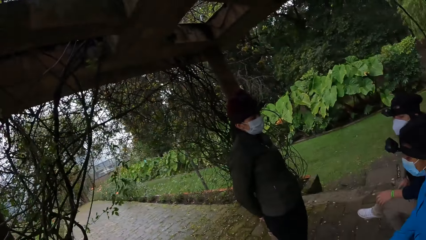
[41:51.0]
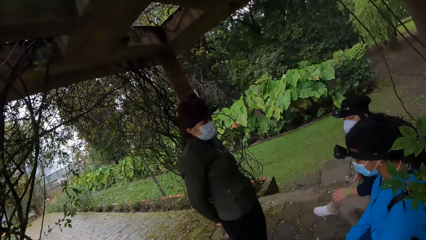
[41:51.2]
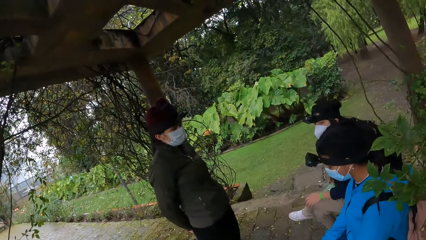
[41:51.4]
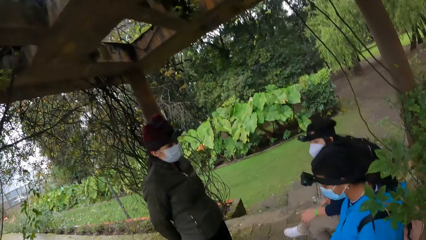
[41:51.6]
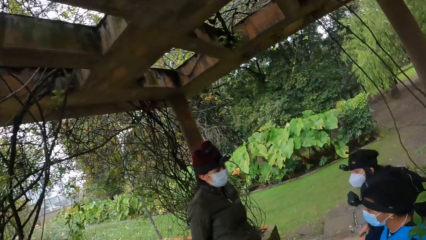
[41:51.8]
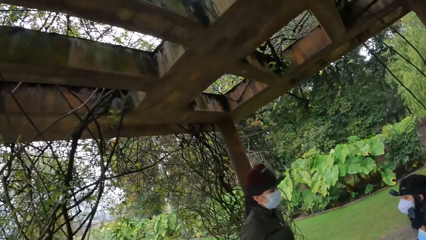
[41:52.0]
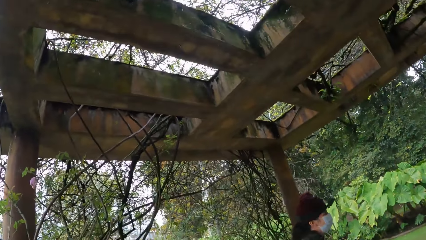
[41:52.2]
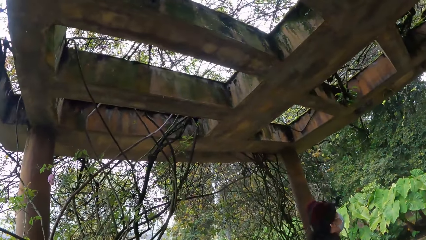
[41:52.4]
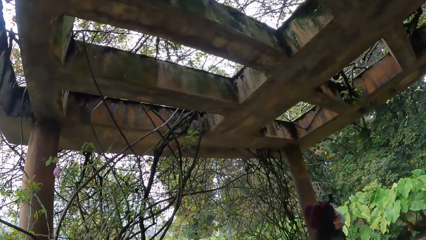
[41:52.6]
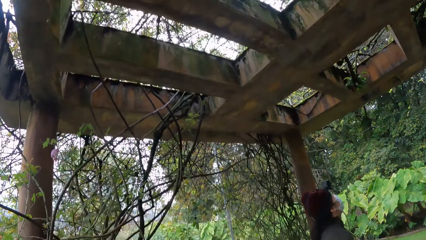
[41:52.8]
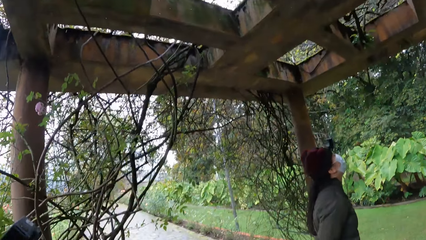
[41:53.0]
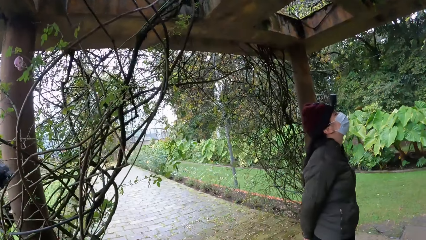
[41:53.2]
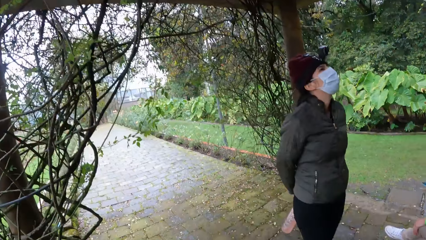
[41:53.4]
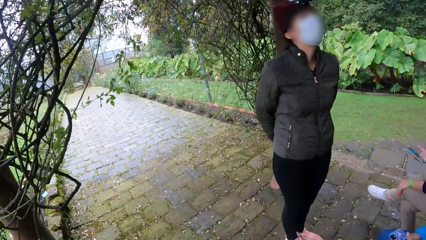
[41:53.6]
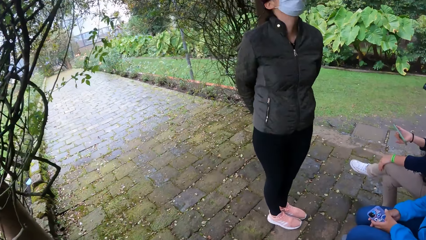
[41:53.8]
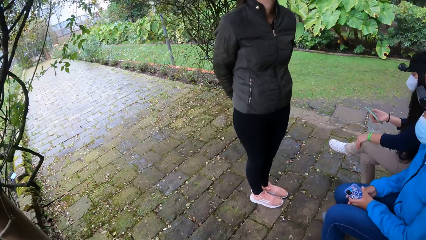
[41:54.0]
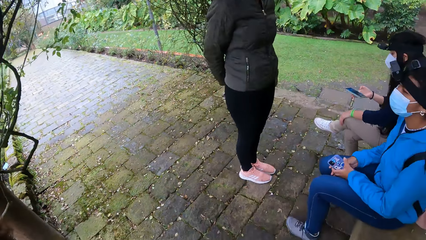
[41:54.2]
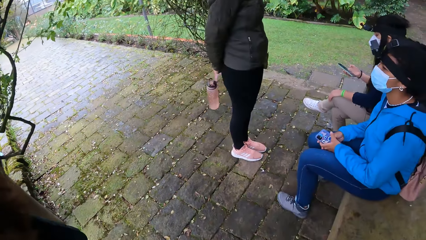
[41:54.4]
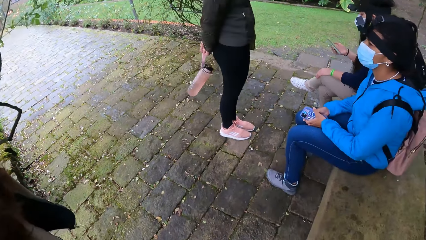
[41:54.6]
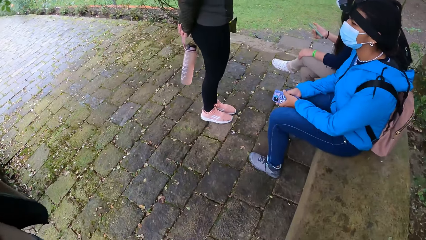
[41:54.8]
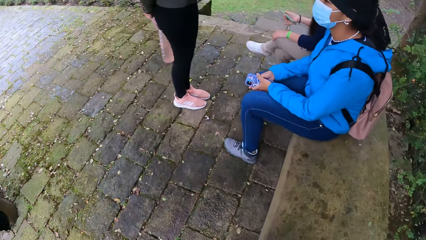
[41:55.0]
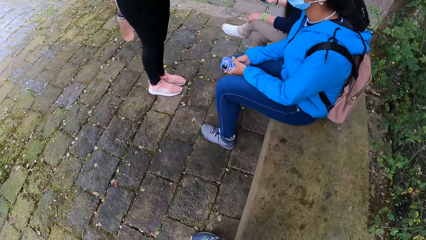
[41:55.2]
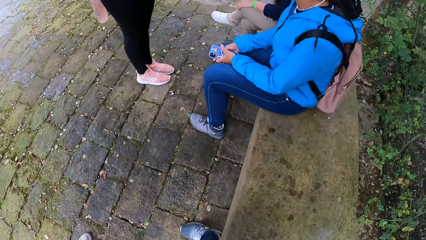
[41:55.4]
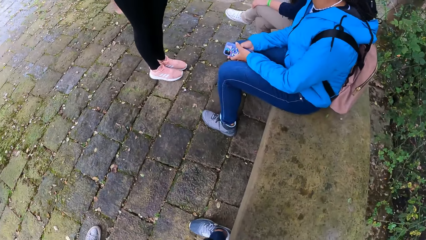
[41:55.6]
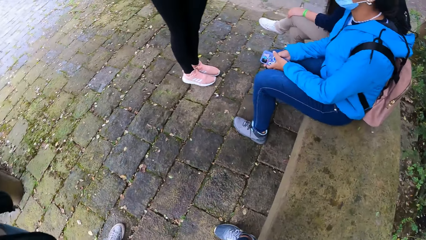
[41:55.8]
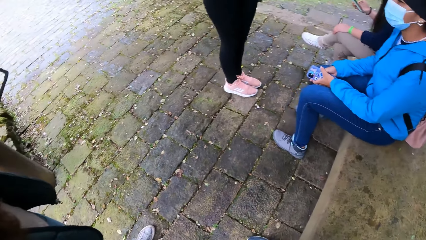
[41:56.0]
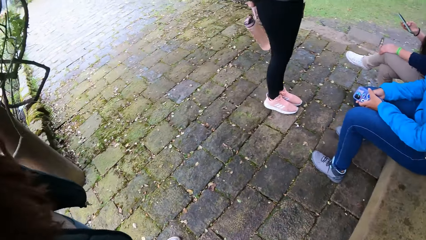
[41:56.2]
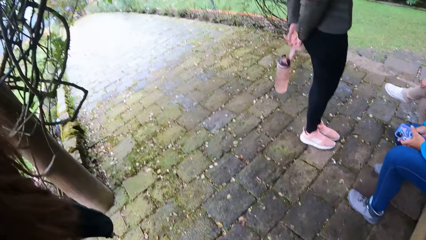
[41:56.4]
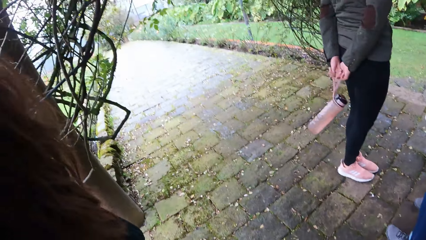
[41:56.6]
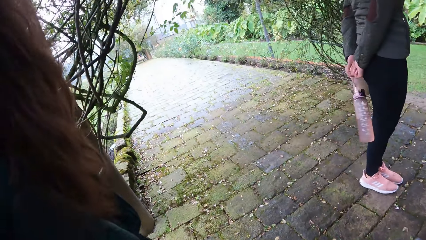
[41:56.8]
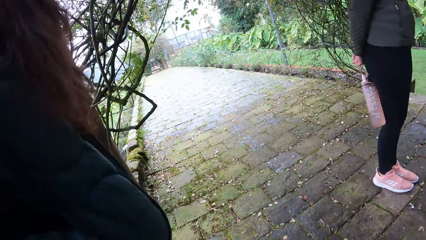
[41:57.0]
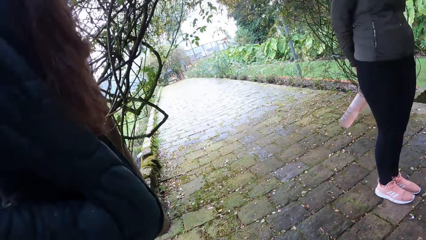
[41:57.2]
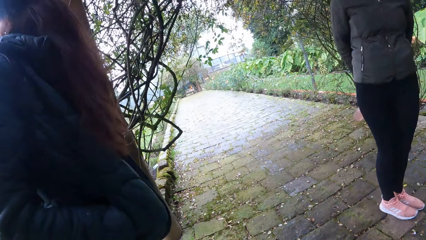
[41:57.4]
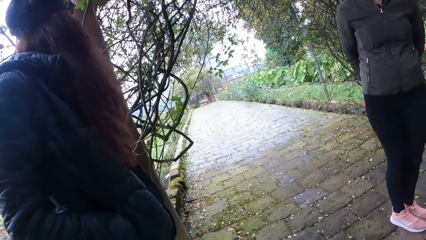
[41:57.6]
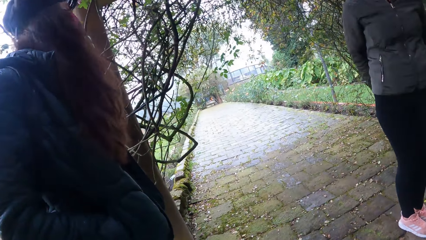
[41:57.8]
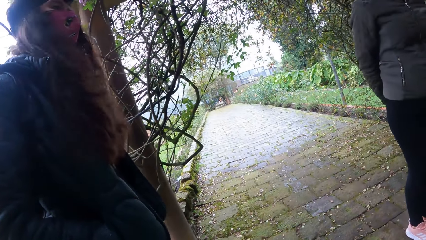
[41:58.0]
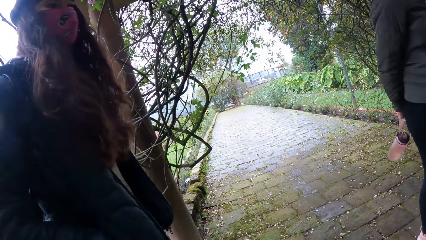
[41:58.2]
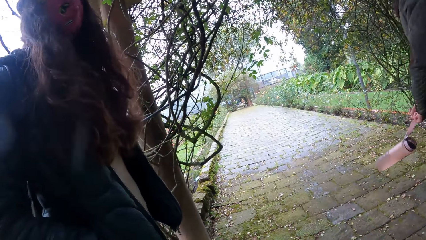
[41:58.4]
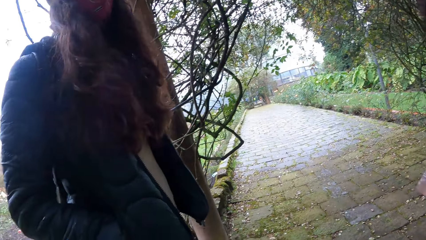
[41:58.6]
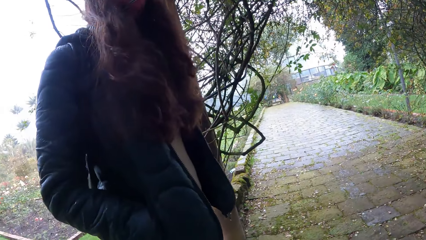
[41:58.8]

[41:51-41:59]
The girl presses the phone with her right hand.

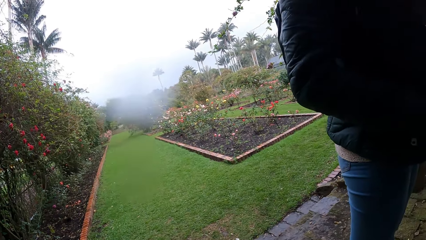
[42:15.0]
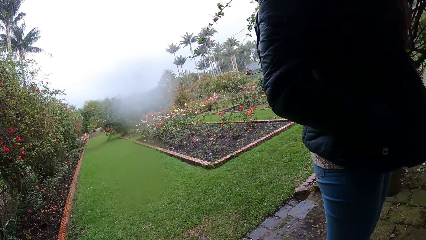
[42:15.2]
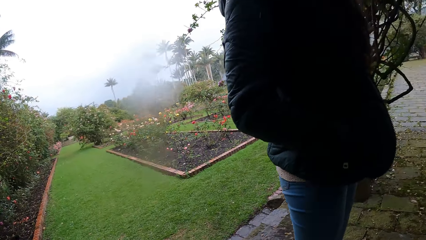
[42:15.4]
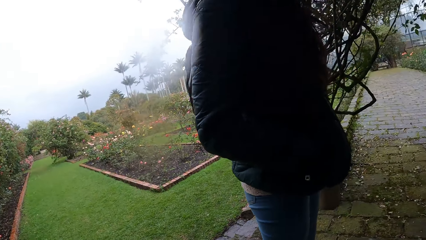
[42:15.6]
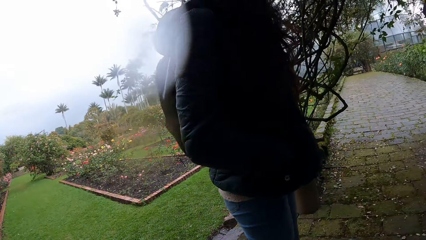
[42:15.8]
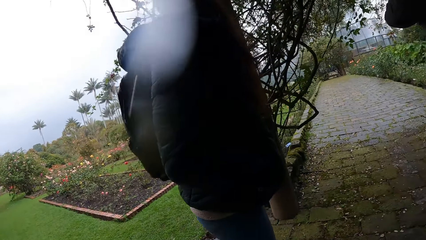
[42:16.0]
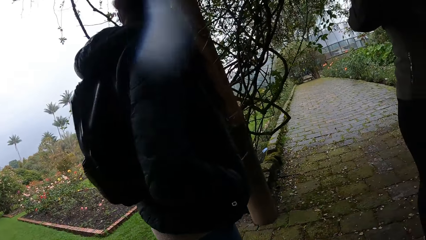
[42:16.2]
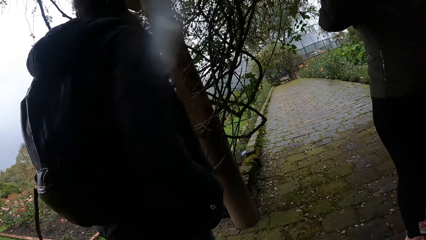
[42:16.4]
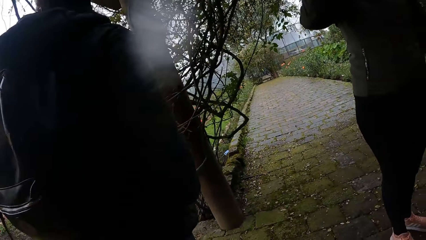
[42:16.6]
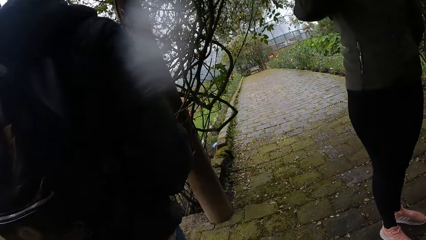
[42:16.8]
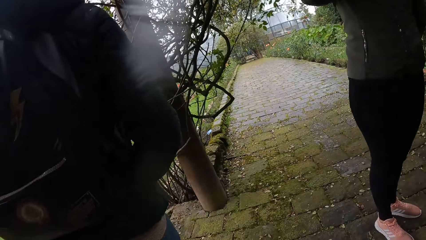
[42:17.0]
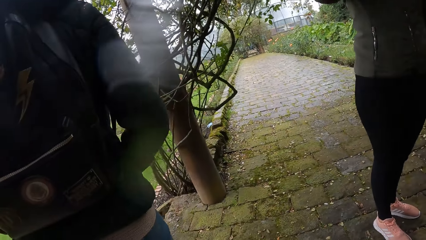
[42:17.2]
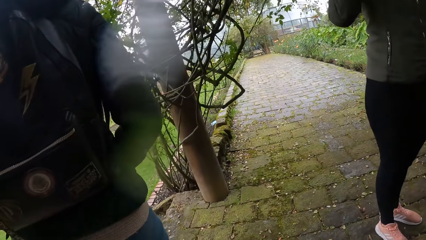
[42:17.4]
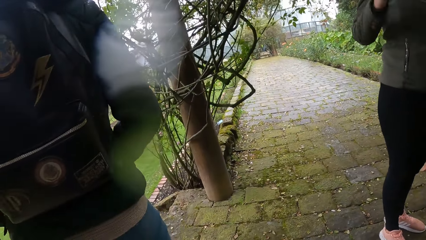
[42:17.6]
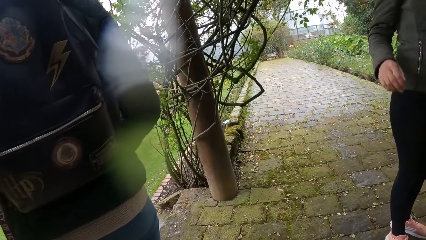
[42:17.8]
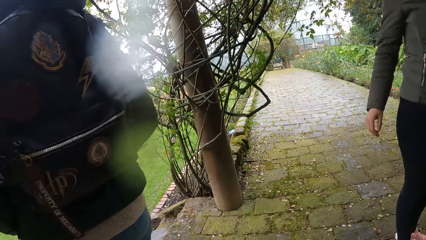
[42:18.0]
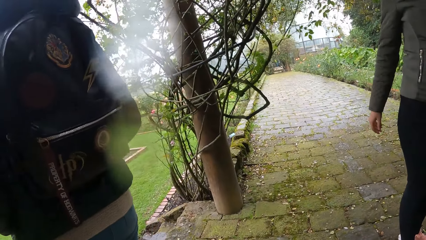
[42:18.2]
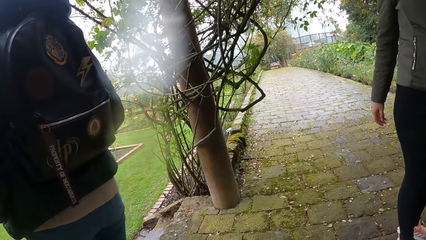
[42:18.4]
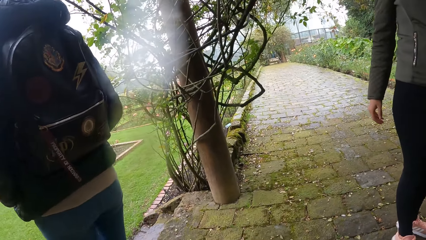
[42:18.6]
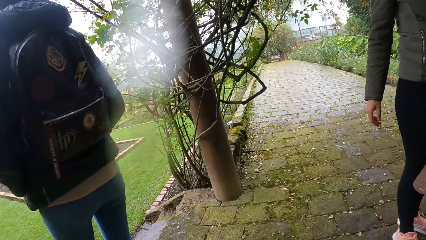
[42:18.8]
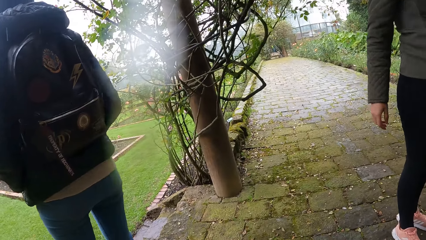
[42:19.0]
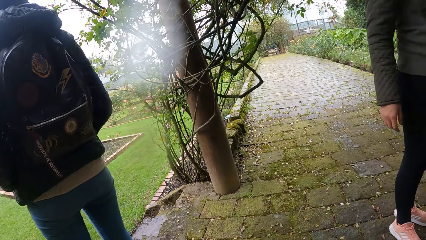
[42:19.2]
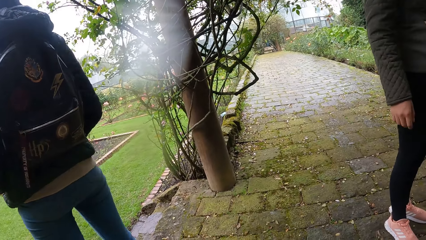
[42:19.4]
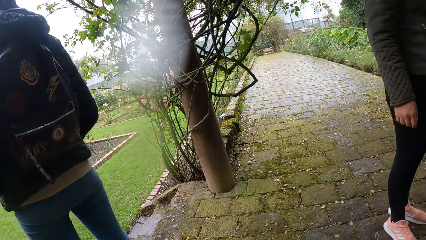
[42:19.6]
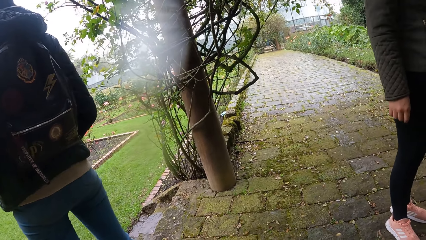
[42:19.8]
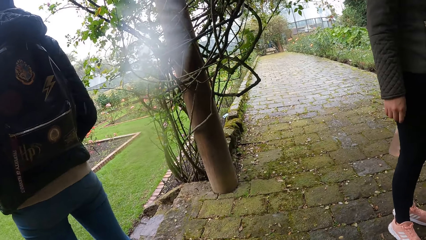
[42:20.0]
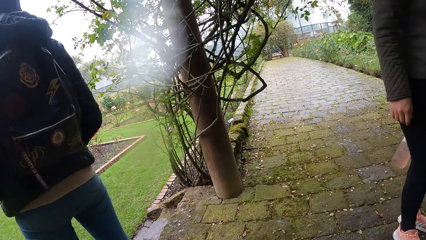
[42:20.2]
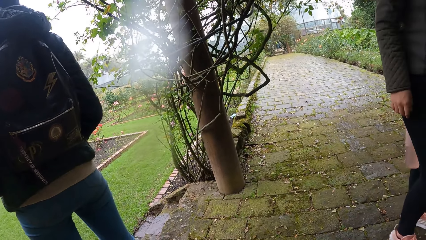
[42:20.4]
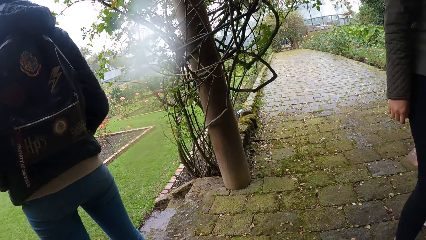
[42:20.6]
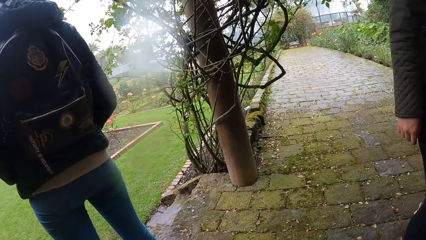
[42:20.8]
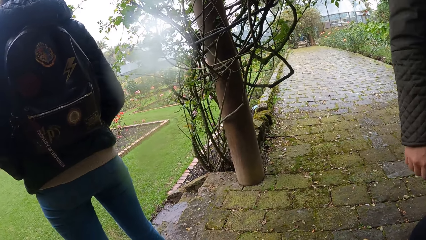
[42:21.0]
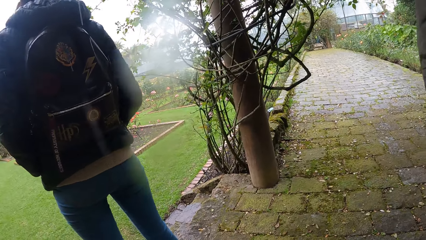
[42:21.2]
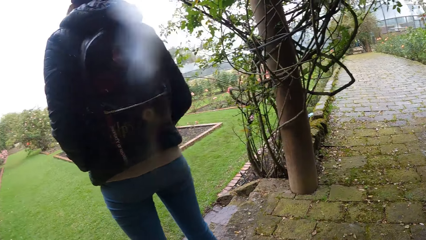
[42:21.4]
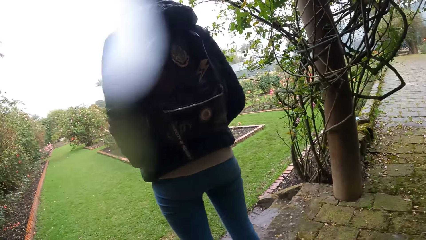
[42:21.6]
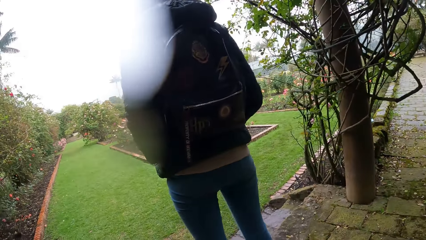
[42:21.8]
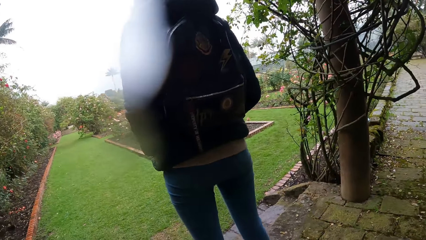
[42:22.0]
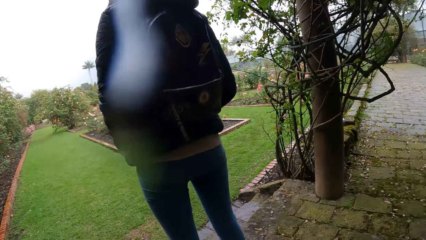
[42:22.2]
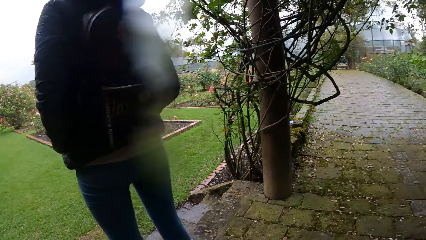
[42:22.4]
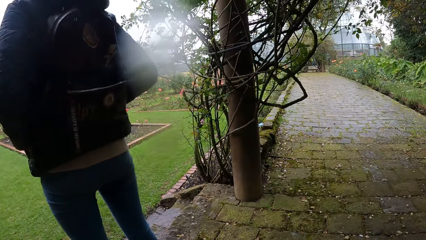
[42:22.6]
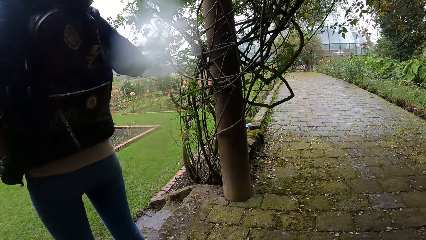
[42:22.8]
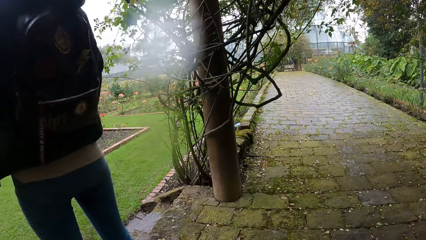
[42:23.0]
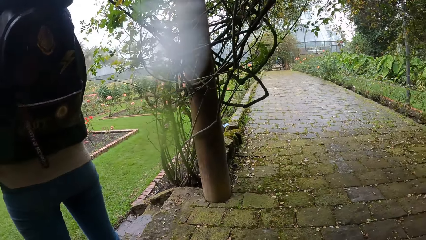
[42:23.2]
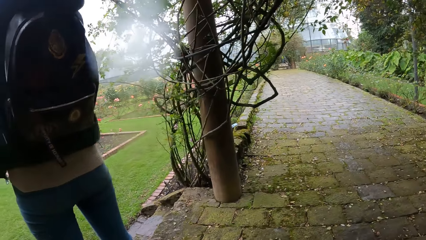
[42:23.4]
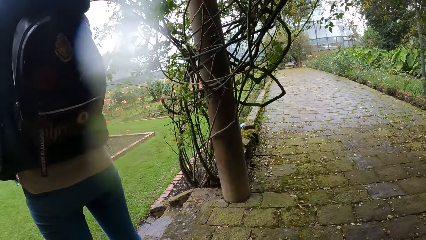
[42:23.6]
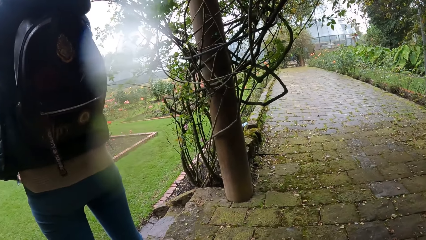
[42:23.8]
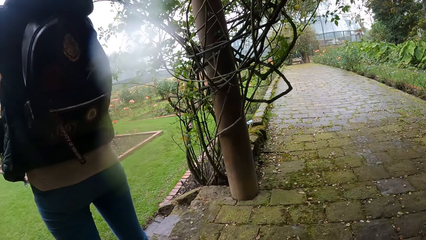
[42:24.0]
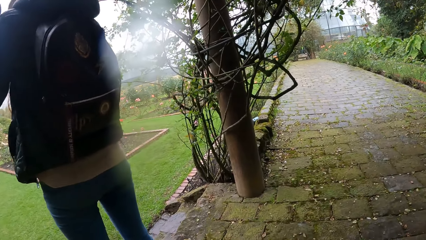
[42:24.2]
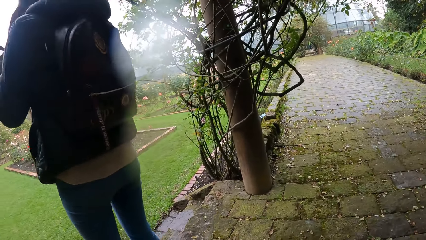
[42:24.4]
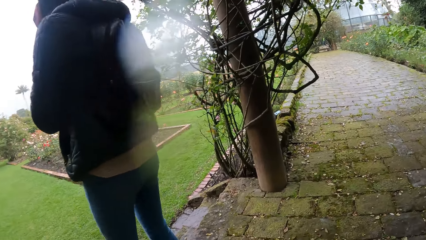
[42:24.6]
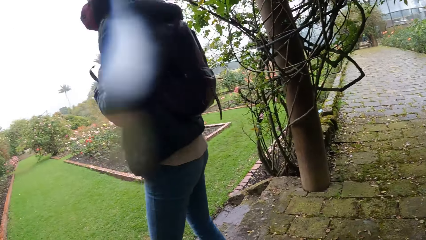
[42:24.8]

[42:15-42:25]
A person turns. The camera wearer sits.
